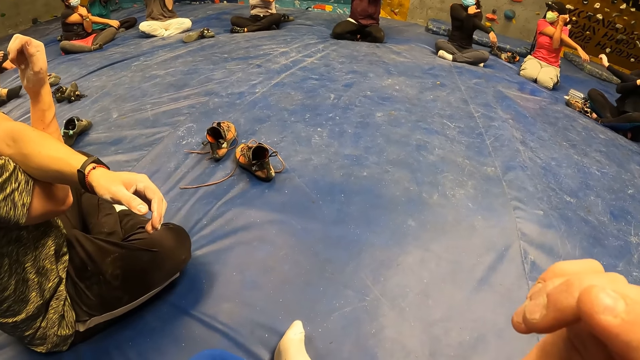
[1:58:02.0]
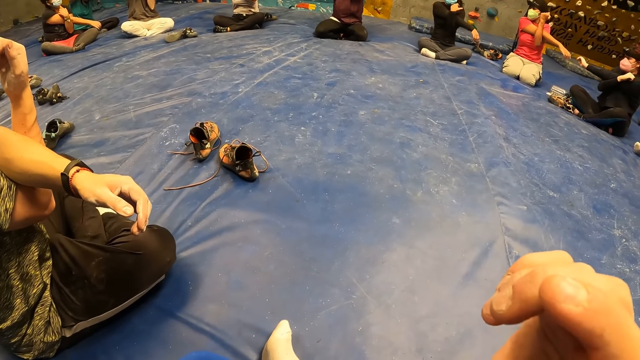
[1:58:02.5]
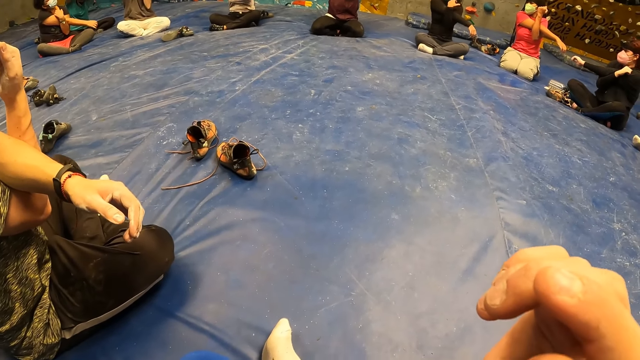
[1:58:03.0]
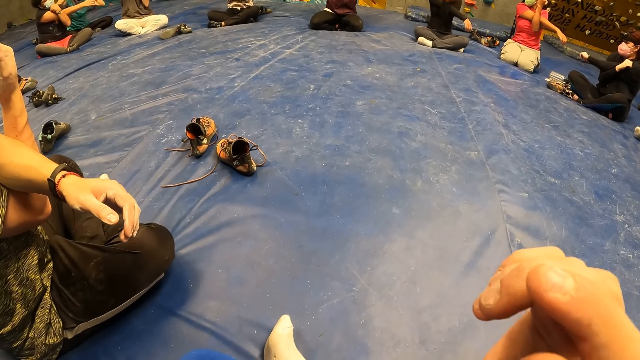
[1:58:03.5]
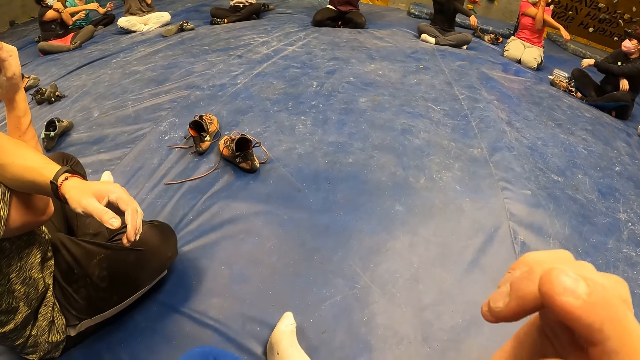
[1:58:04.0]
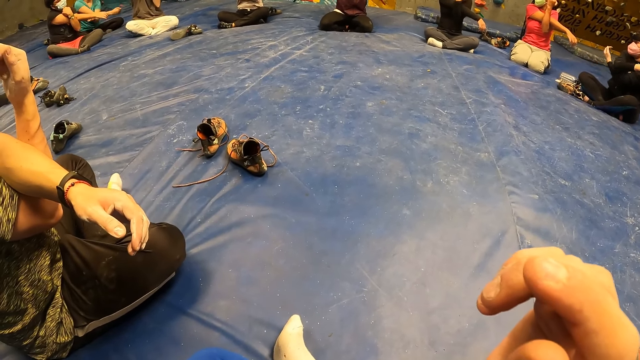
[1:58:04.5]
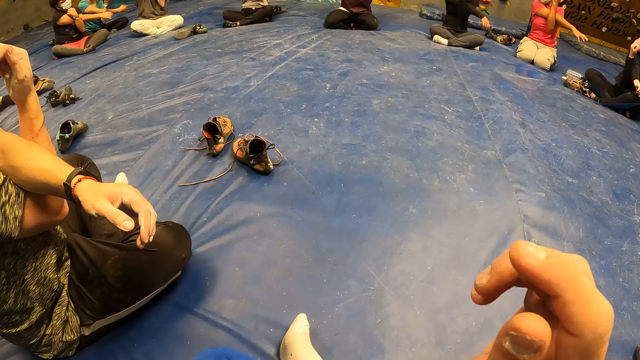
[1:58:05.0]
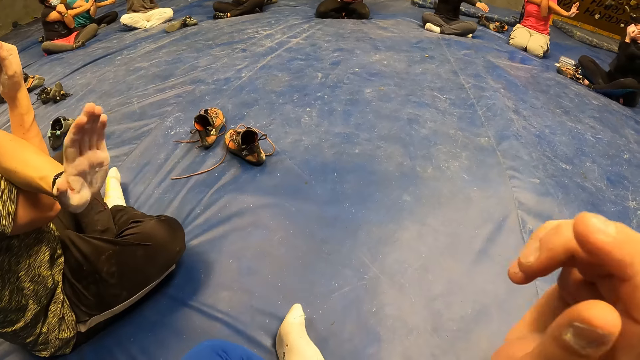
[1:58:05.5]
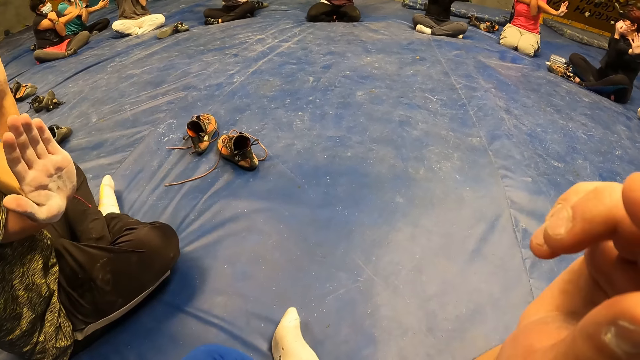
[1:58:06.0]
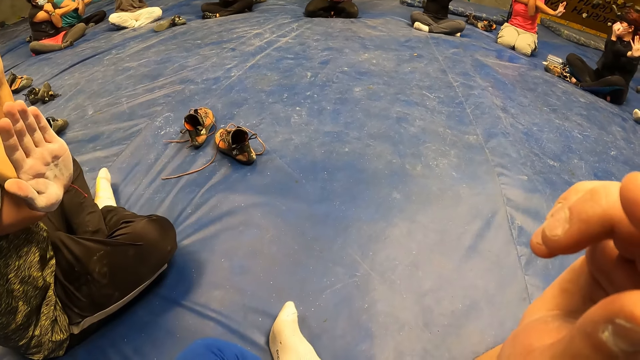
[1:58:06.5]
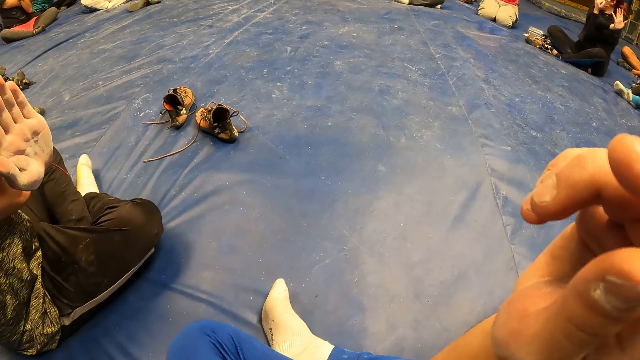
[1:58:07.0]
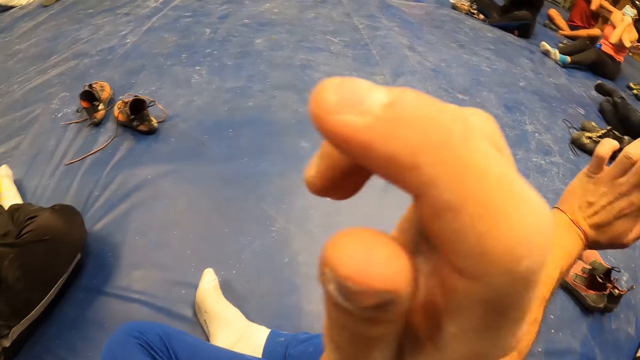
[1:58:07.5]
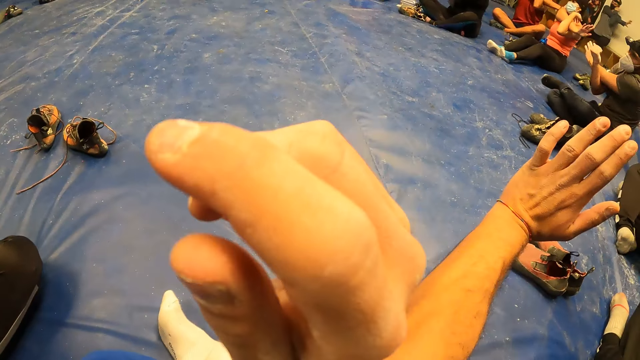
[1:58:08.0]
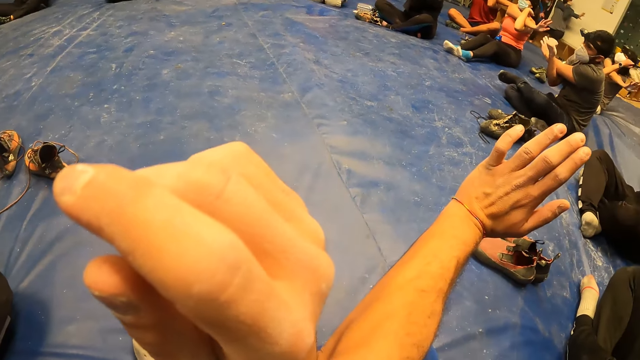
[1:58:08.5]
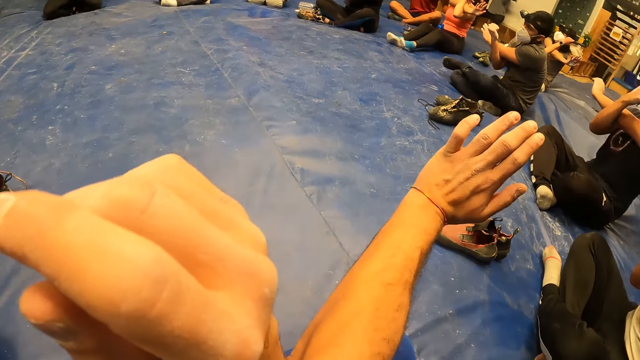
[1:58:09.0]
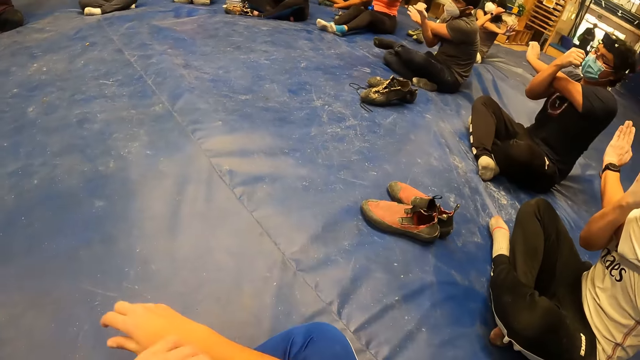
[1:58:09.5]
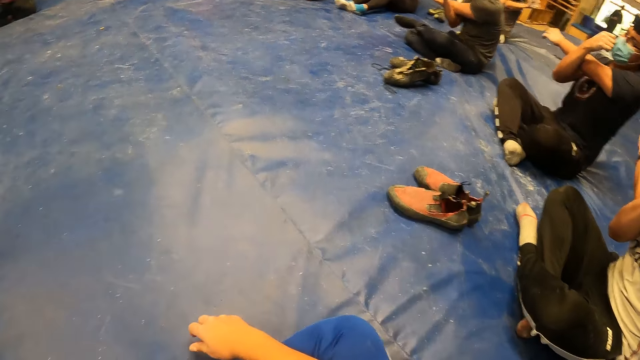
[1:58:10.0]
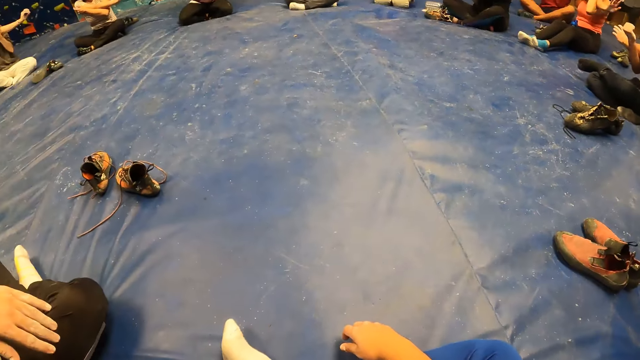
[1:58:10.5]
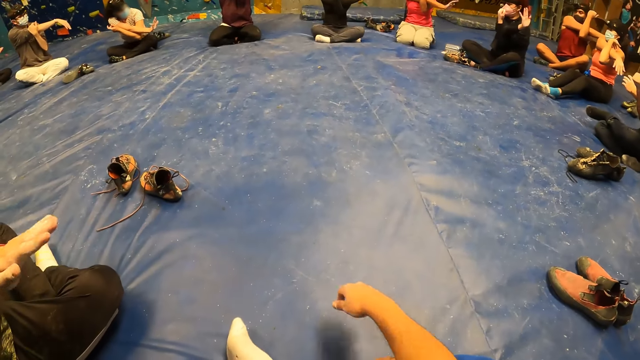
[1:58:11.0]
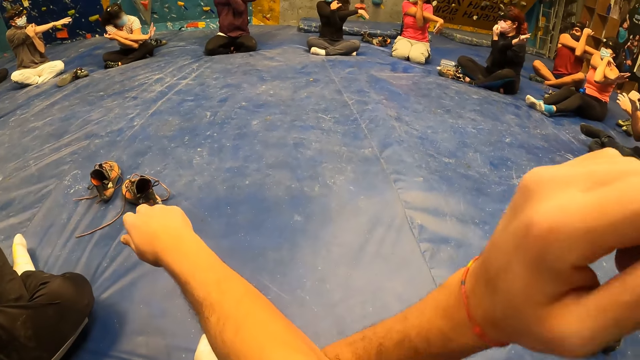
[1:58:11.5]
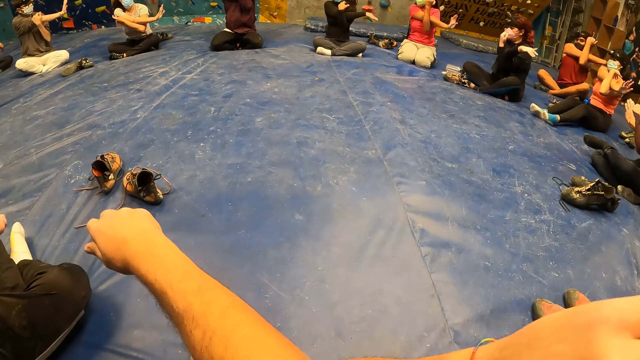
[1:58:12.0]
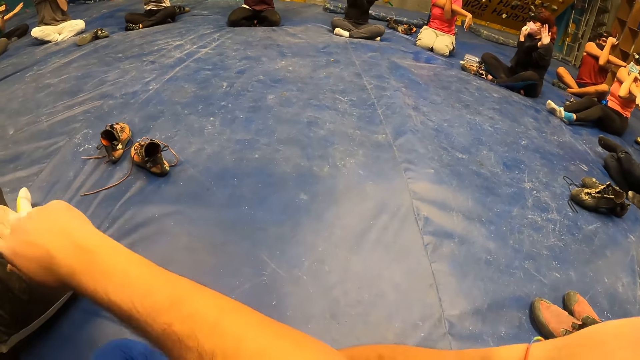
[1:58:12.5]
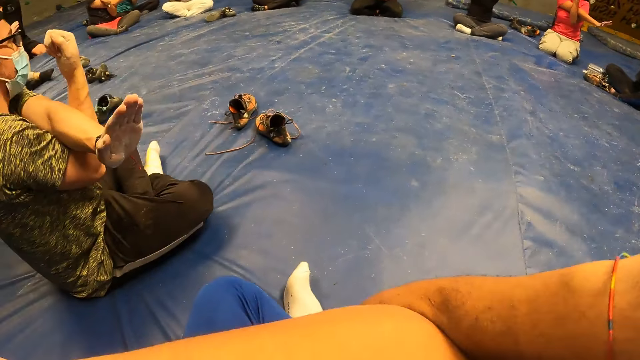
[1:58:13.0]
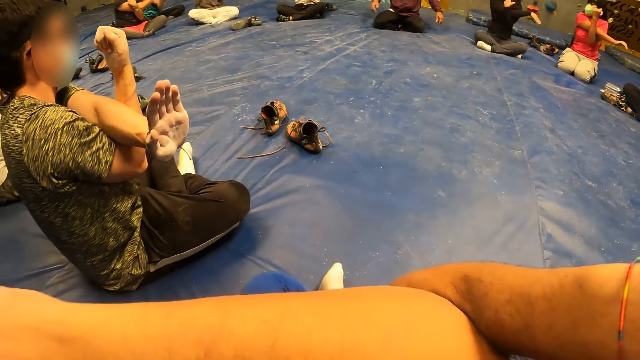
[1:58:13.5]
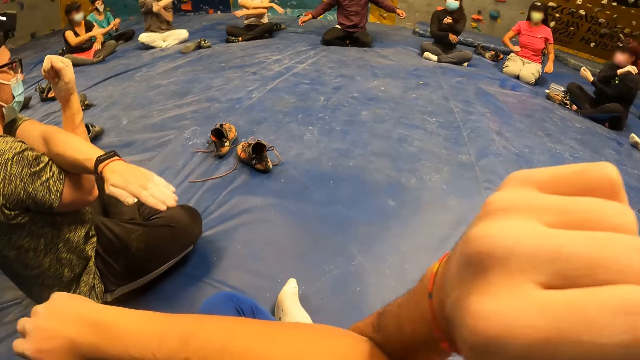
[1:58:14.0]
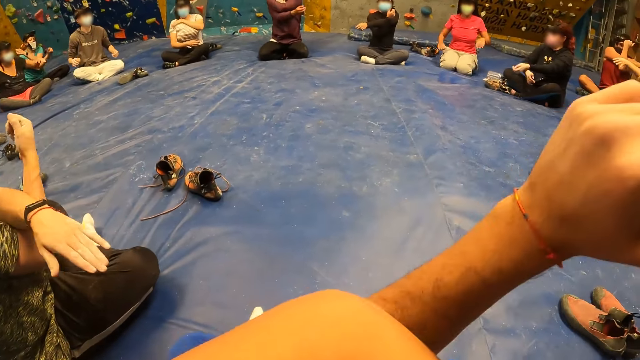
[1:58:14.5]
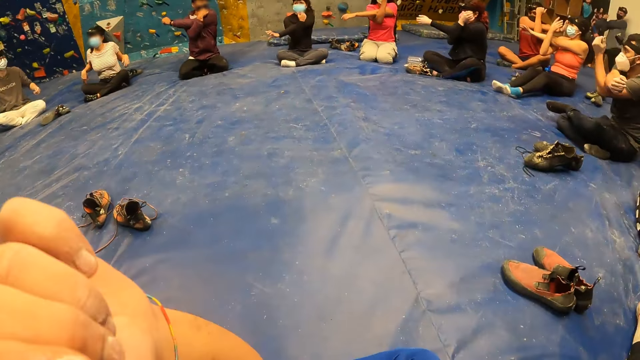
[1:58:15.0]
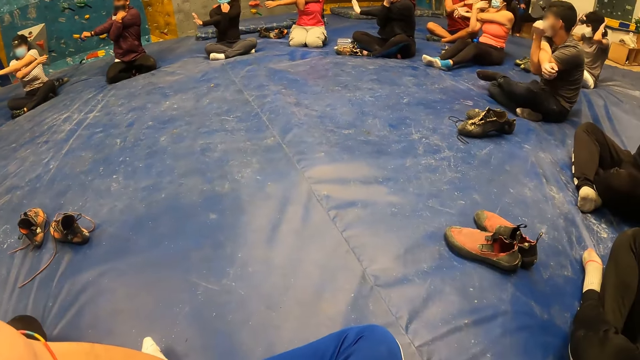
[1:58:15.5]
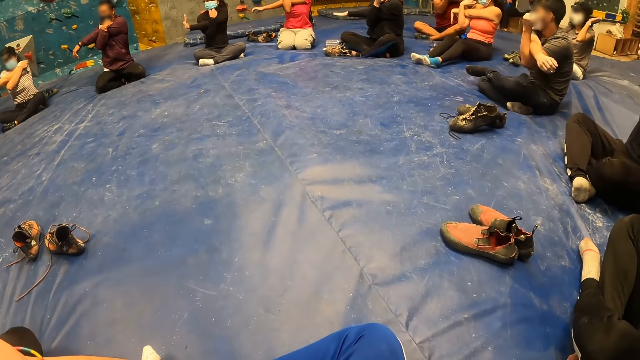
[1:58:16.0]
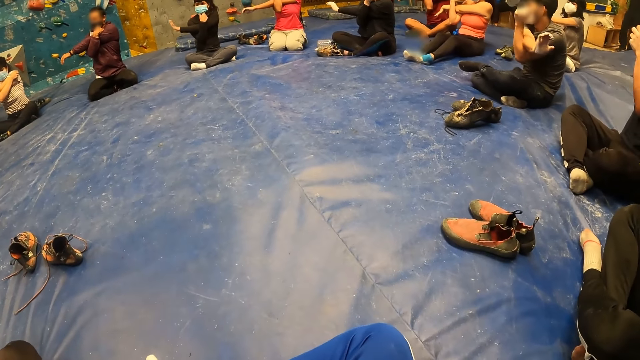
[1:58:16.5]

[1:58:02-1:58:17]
The camera wearer does the exercise. A person does the exercise. Another person does the exercise.

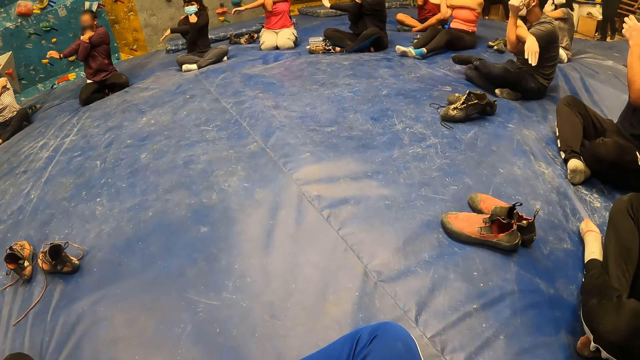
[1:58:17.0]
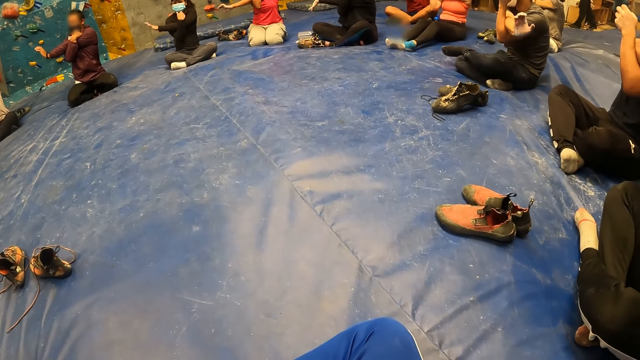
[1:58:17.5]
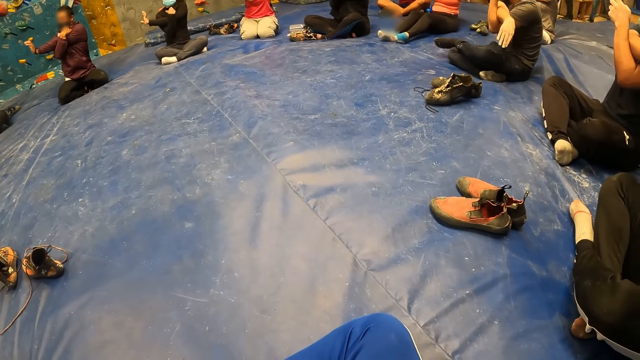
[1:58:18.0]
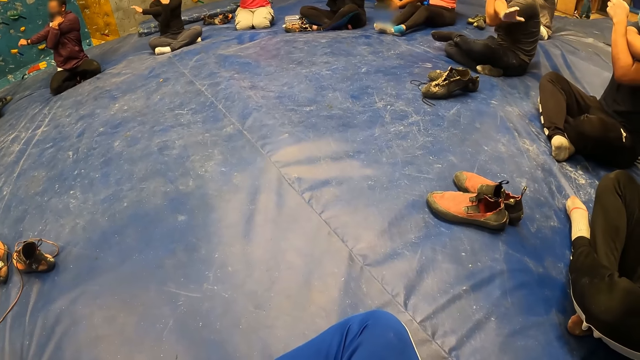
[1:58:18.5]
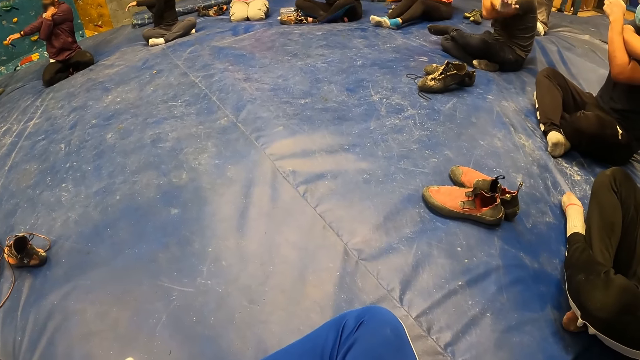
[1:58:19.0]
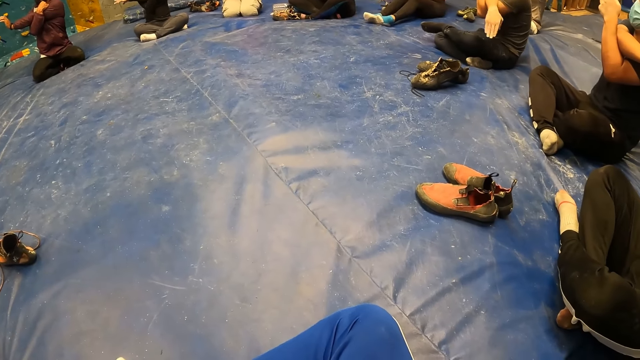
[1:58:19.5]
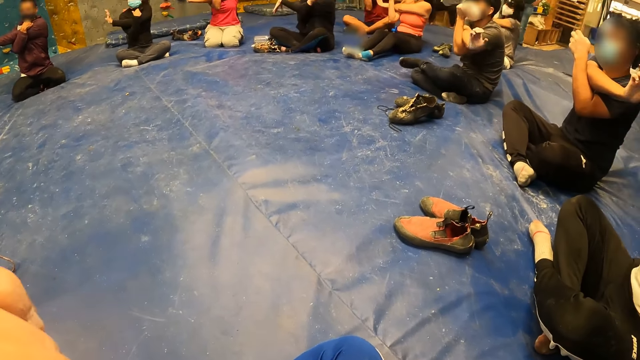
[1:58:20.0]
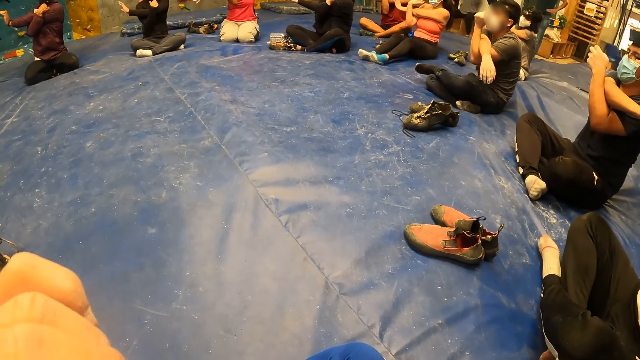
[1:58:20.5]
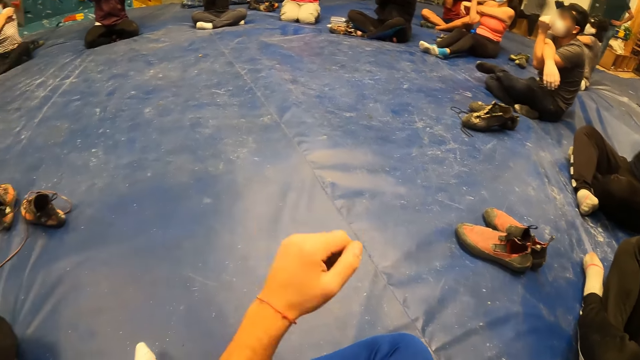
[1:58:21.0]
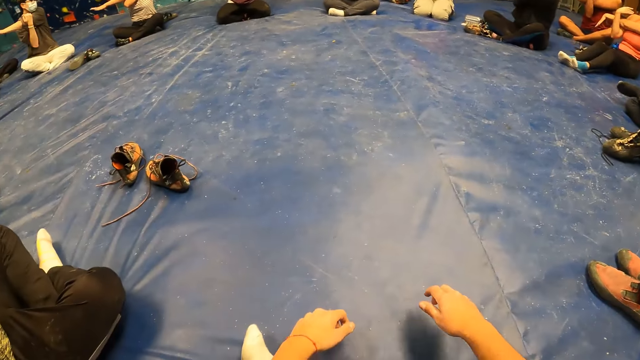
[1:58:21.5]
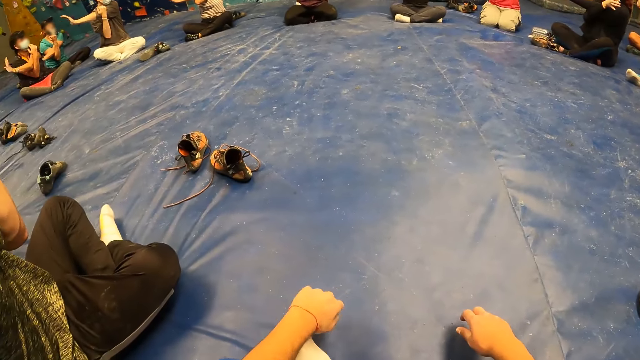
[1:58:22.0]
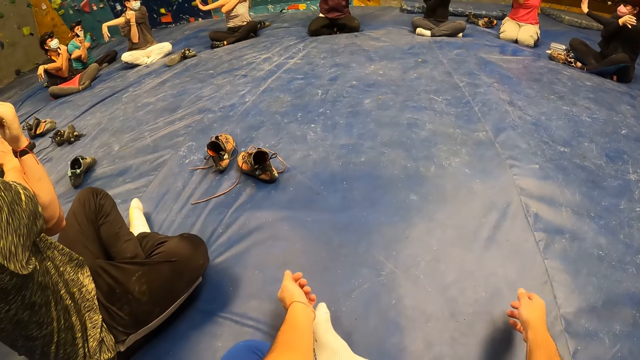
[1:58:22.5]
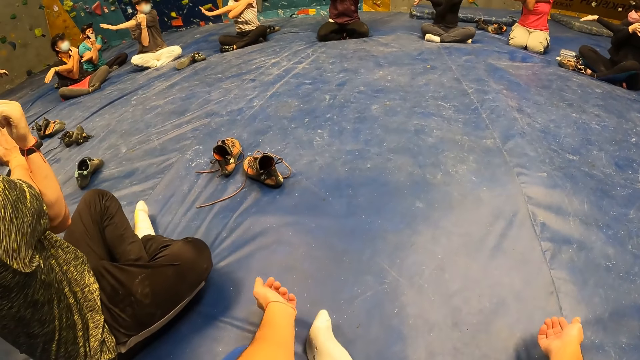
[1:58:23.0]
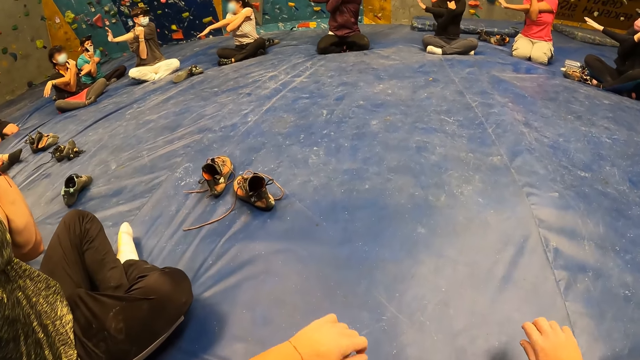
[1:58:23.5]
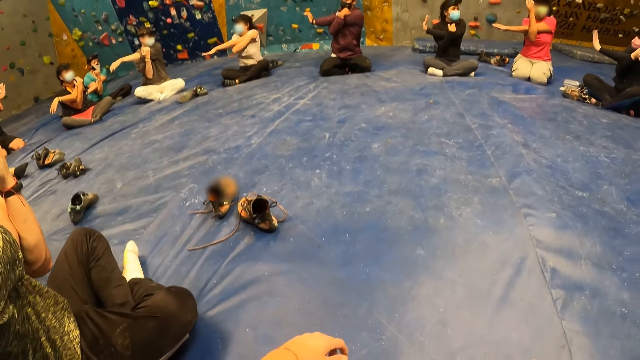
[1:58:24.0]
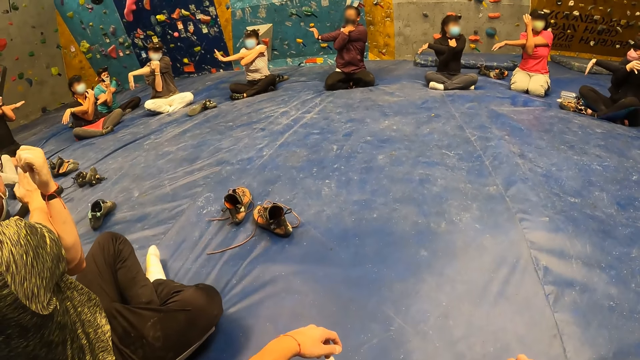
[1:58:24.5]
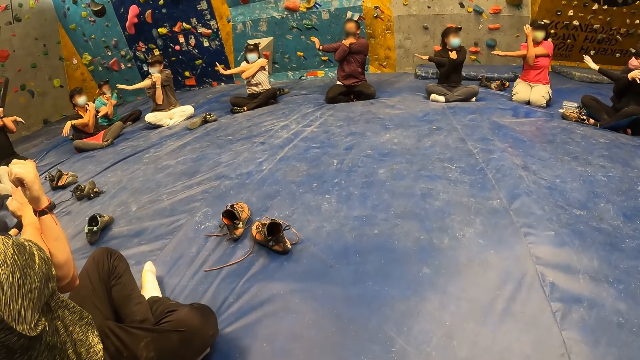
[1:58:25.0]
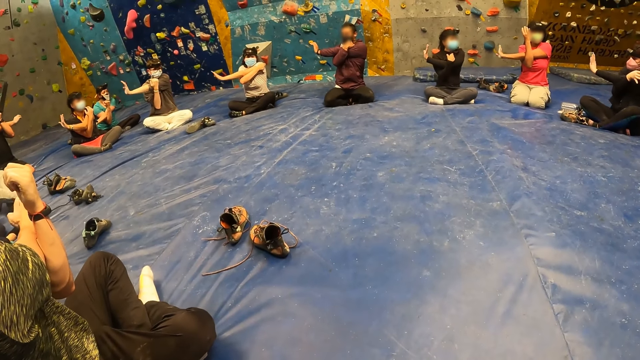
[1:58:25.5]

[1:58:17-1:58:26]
A person does the exercise. Another person does the exercise. Another person does the exercise. Another person does the exercise.
